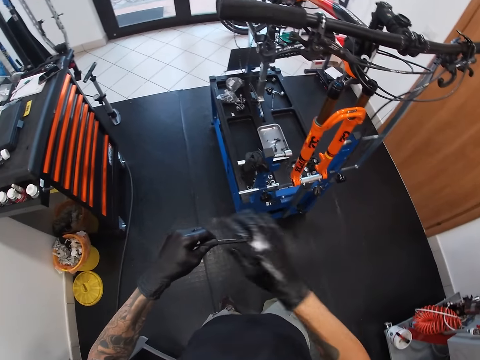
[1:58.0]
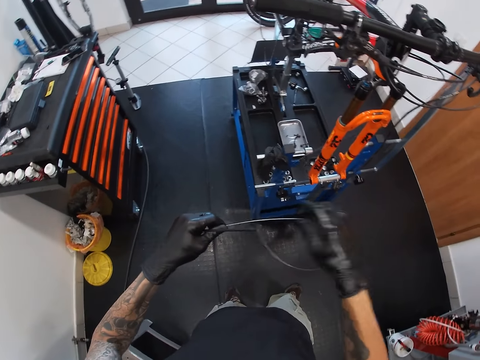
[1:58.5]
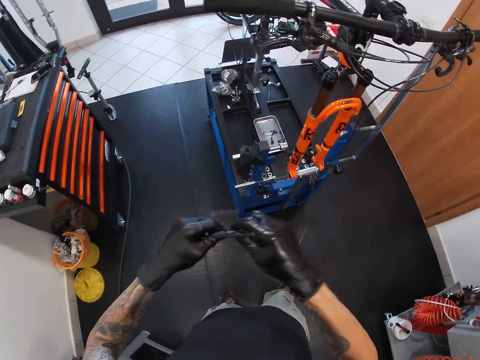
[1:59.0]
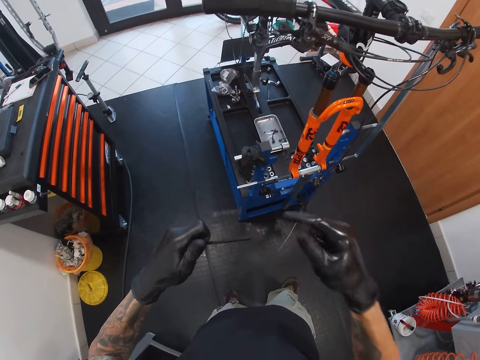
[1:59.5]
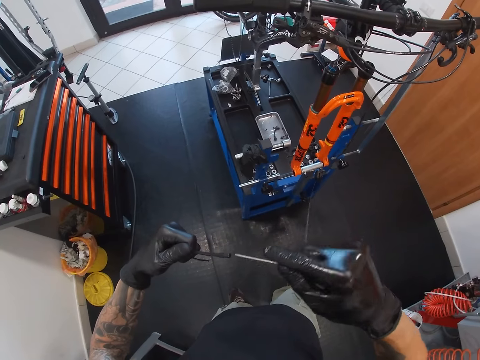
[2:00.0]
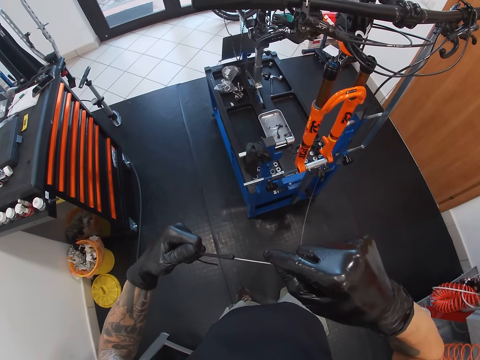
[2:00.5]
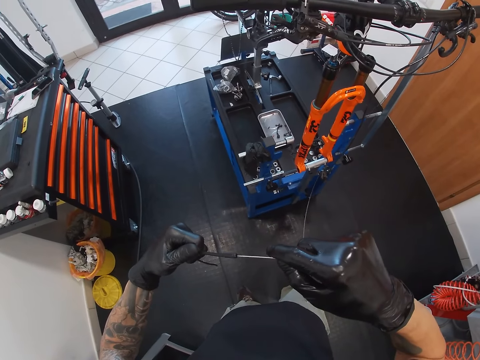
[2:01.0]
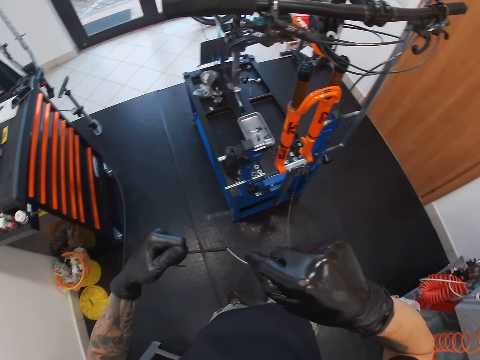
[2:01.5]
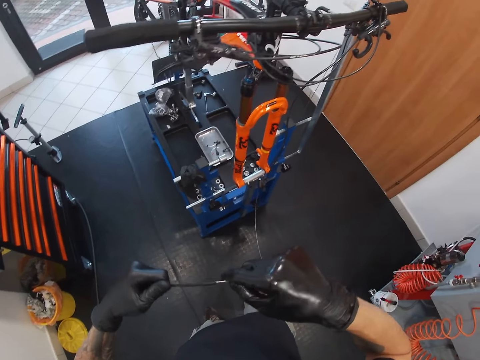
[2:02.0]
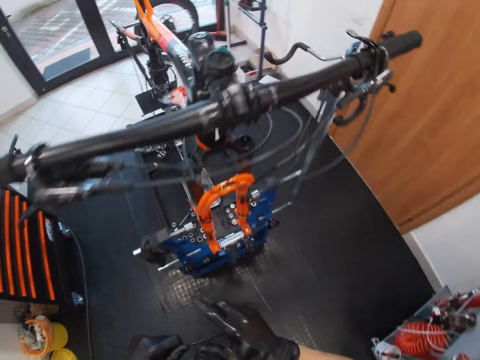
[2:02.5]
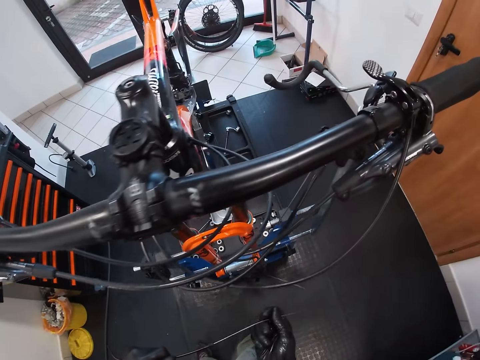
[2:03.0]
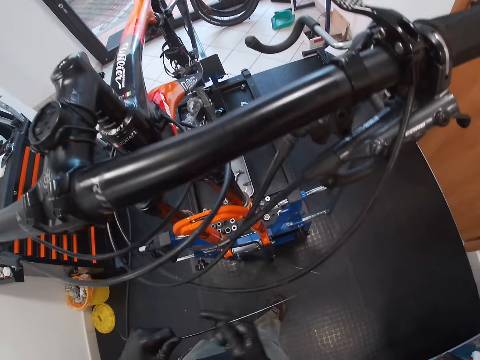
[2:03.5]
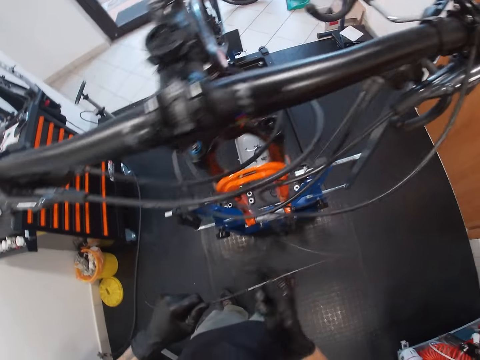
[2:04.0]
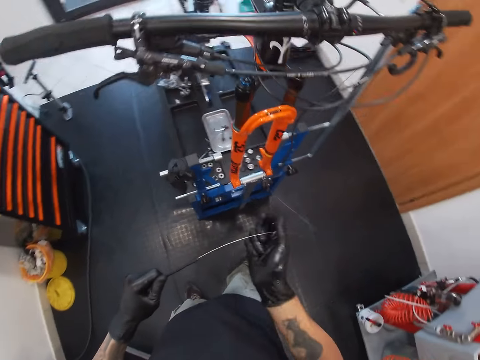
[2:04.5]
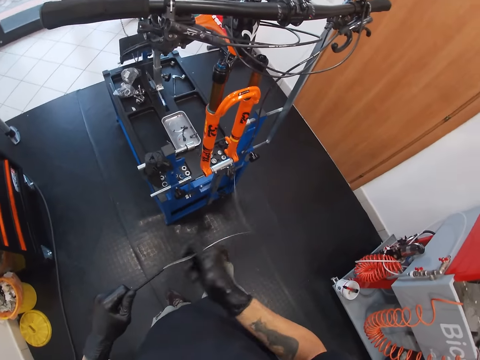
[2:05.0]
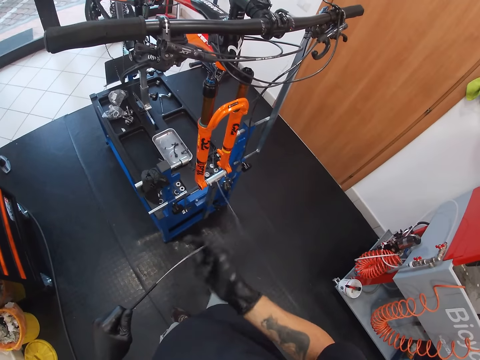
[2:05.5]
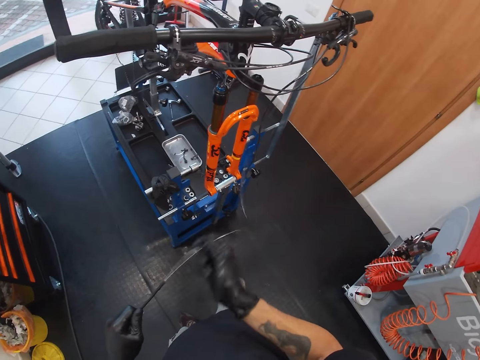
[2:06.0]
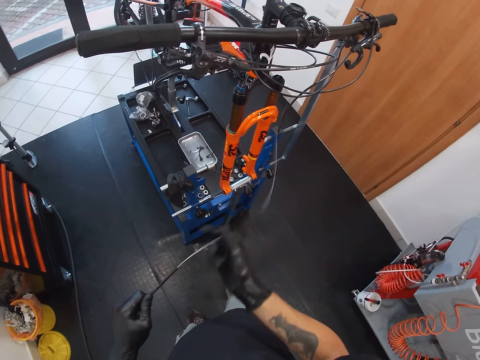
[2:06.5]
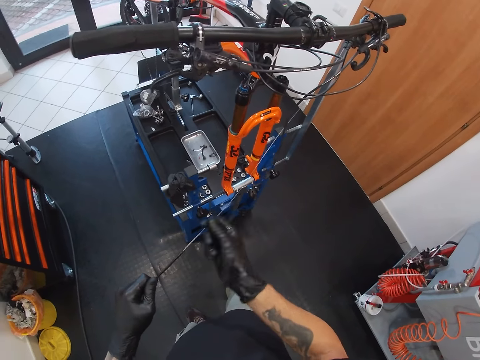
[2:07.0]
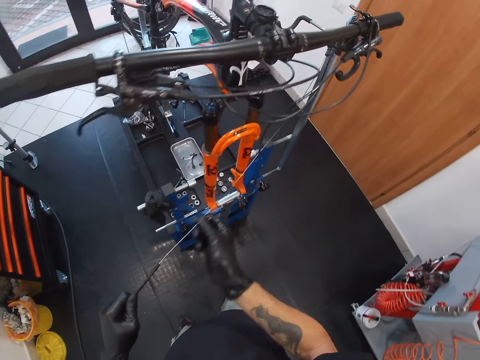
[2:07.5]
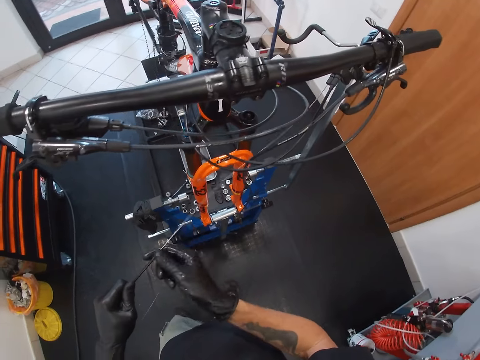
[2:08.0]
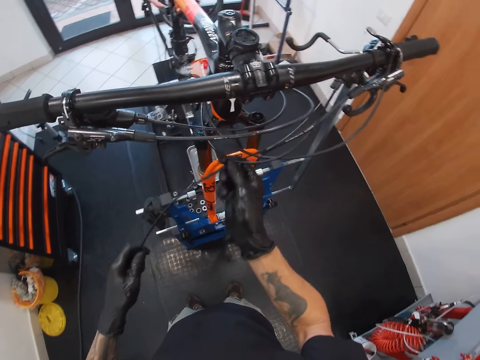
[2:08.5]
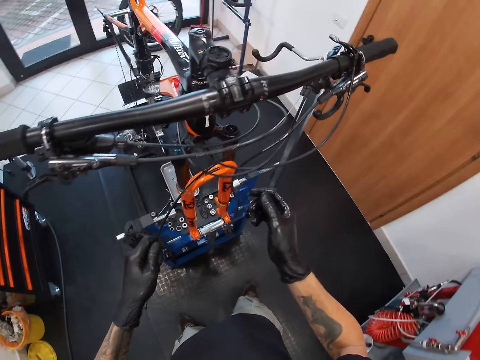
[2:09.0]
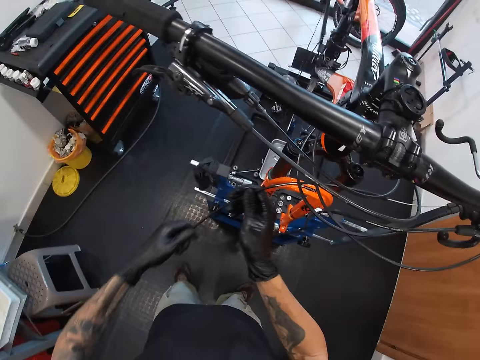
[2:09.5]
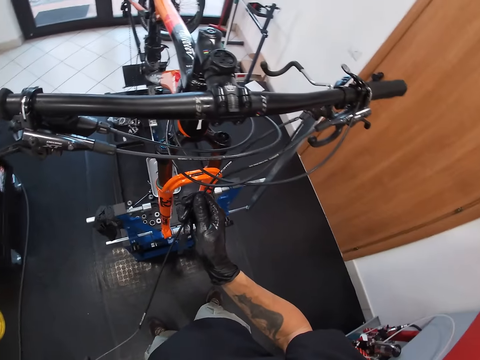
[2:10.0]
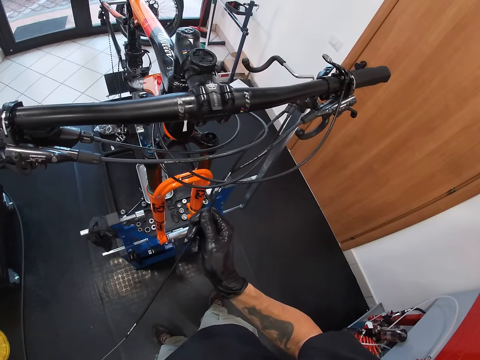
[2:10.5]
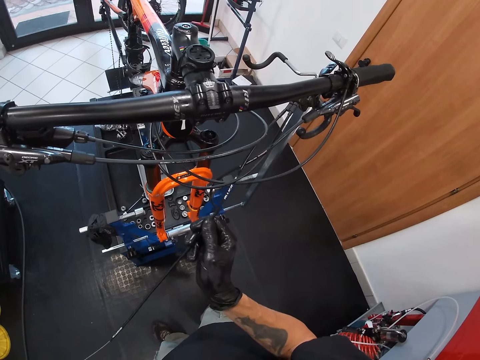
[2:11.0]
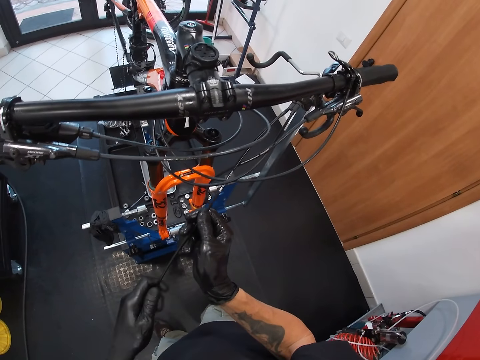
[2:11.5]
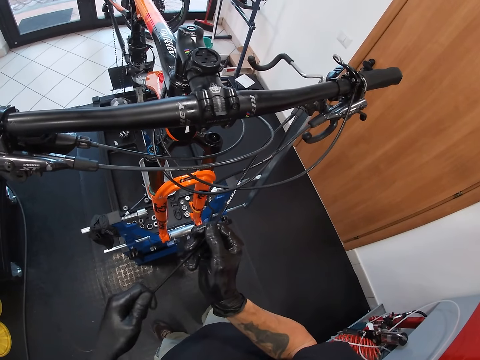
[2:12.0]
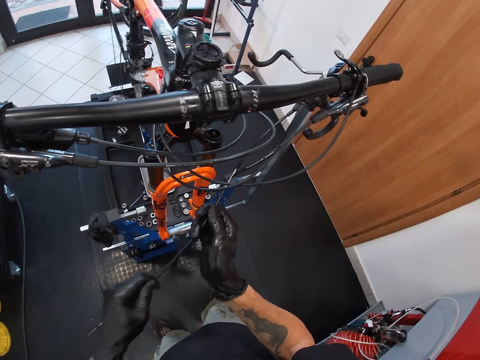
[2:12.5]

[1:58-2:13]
The camera wearer passes the cable through the brake oil tube with his hands.

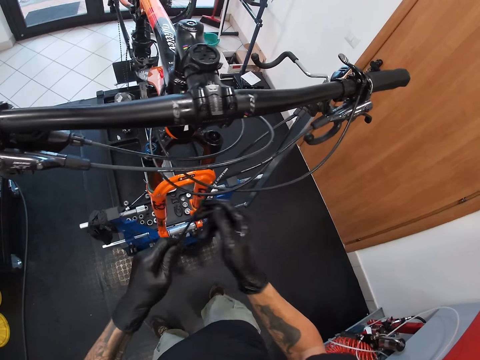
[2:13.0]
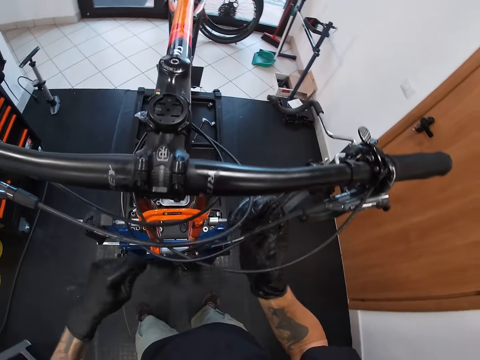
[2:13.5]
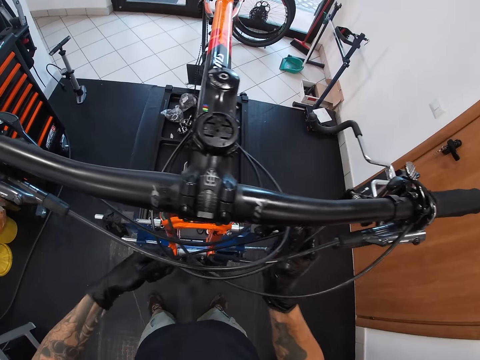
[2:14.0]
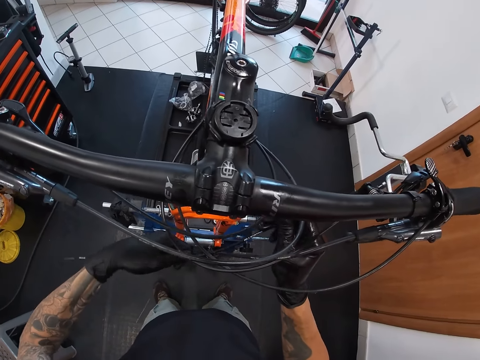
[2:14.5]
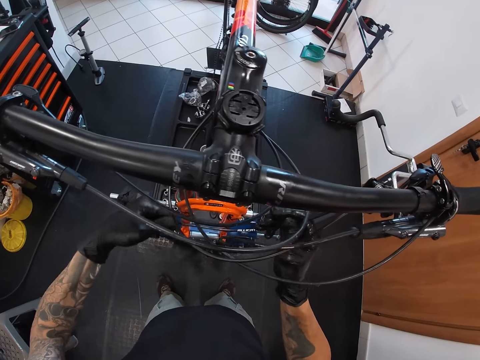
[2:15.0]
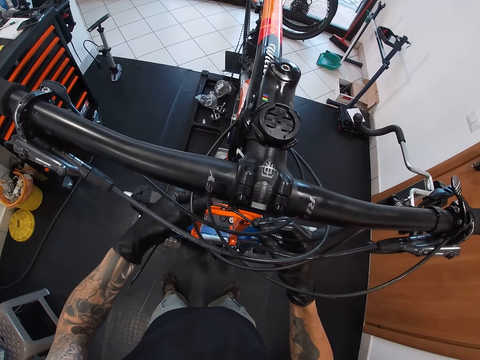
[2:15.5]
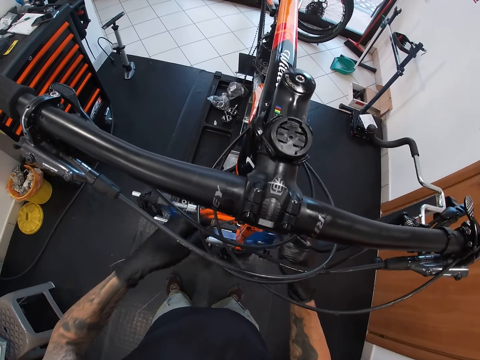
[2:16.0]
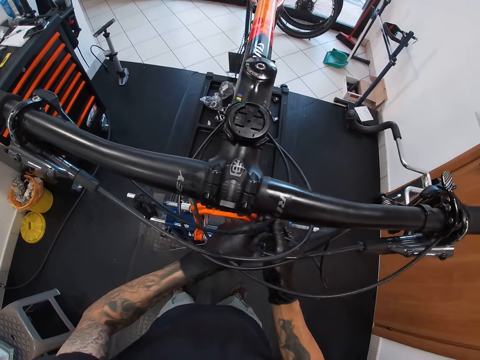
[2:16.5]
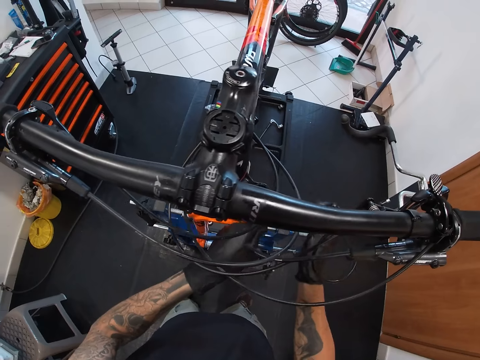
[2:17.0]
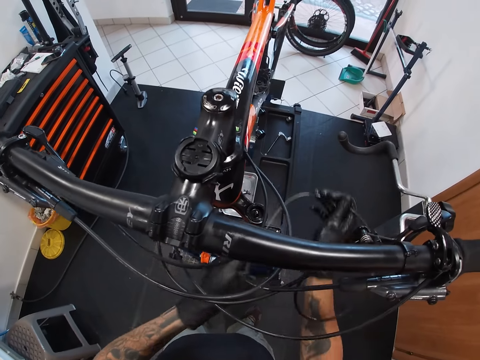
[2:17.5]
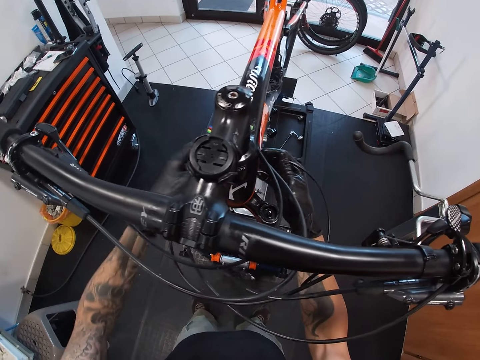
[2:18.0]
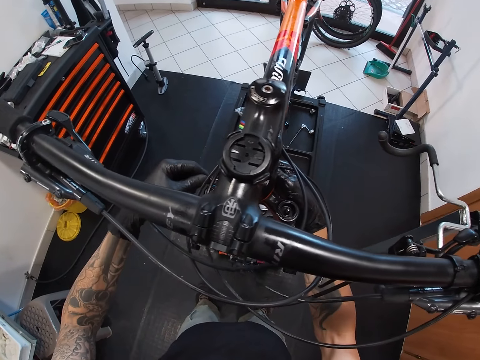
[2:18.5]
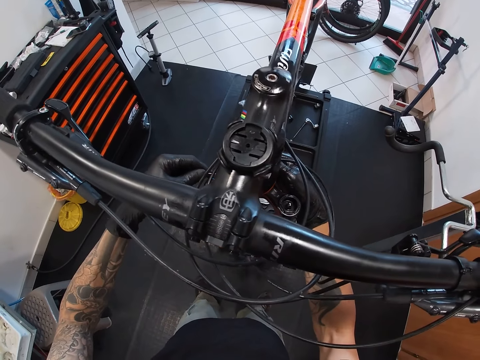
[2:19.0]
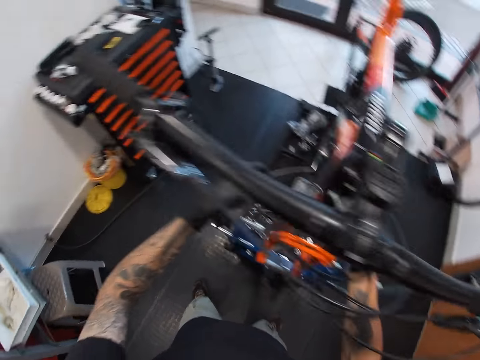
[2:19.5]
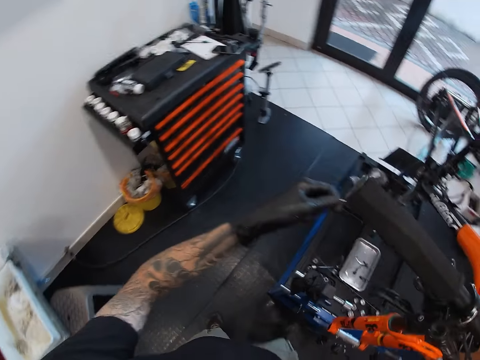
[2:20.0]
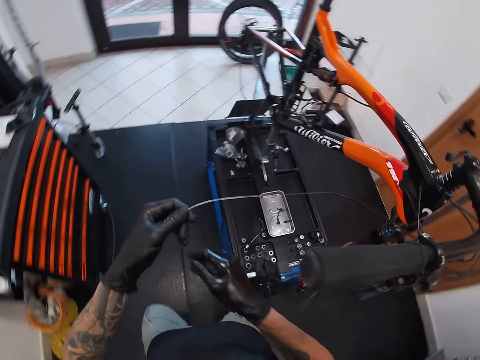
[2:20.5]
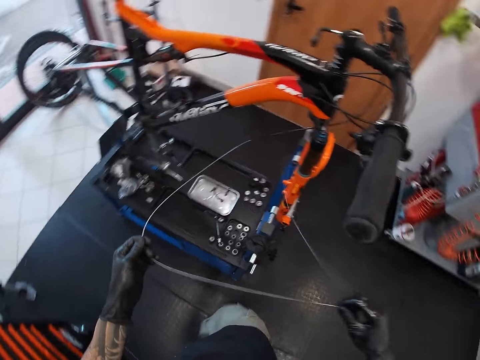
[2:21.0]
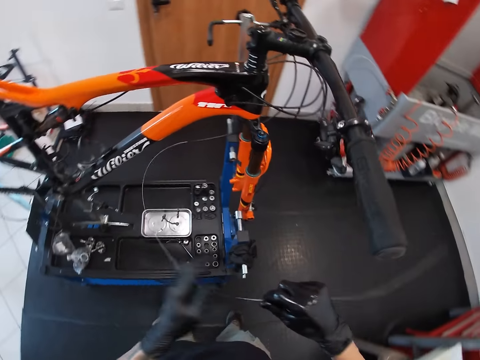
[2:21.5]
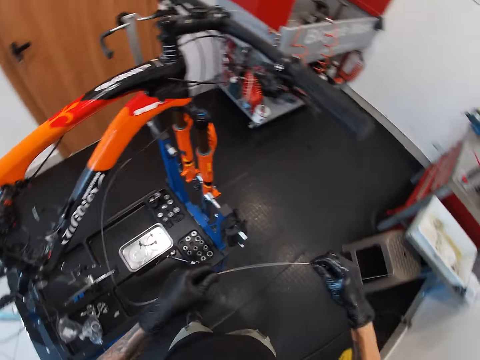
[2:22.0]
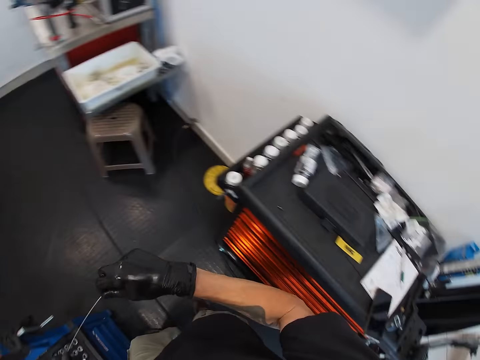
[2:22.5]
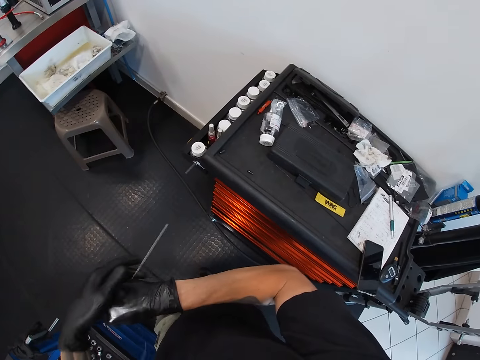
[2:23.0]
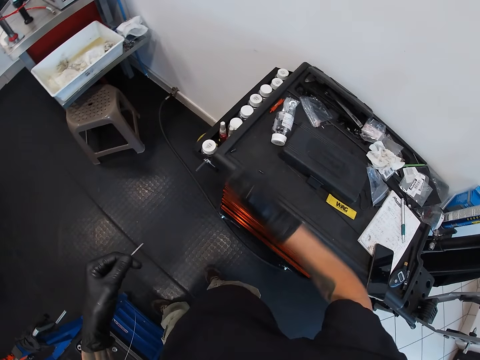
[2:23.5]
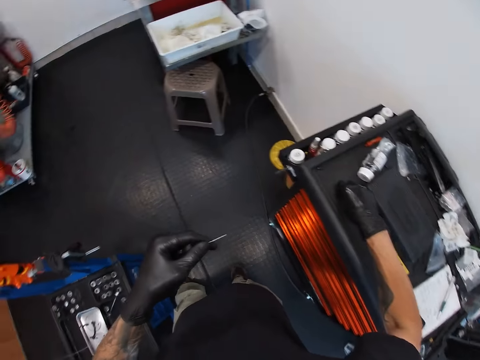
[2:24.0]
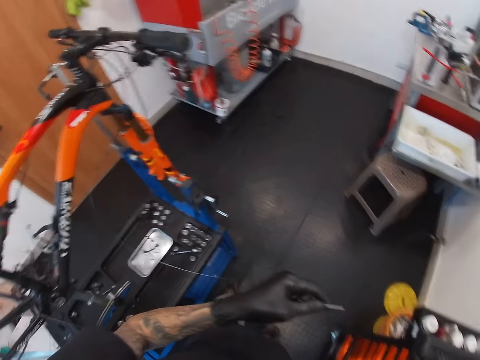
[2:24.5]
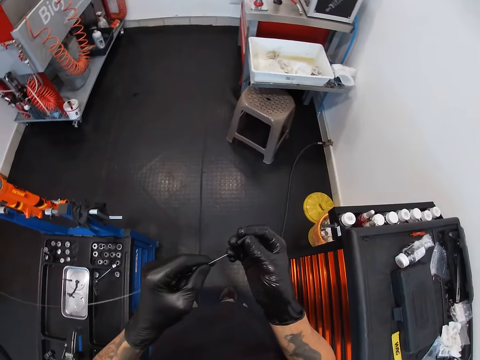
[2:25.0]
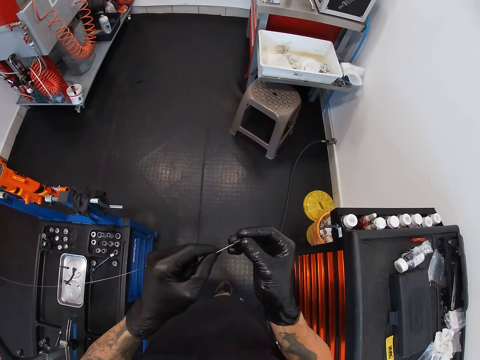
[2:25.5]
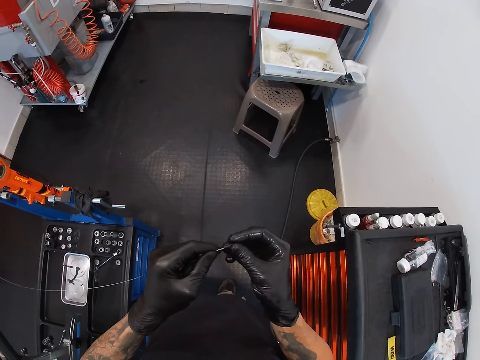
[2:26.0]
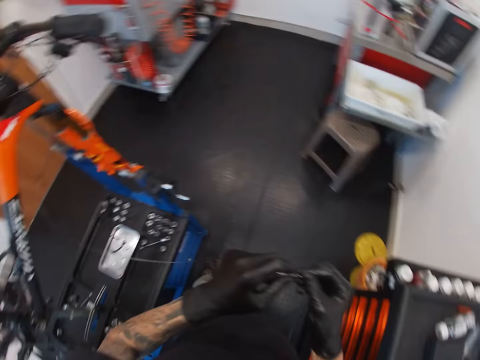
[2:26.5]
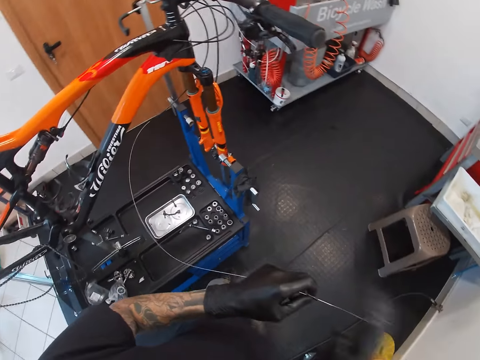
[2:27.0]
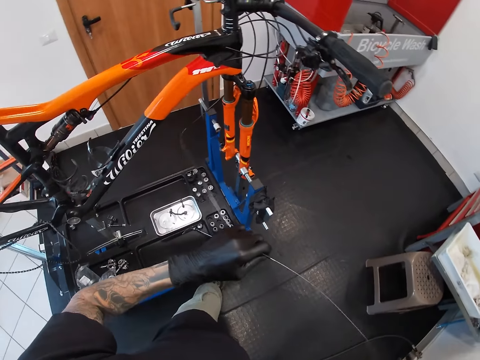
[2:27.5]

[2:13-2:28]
The camera wearer passes the brake oil tube round the down tube with his hands. He picks up a nut on the cabinet with his right hand. He attaches the nut to the brake oil tube with his hands.
